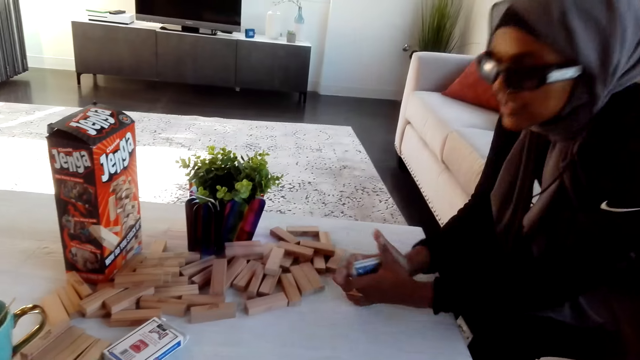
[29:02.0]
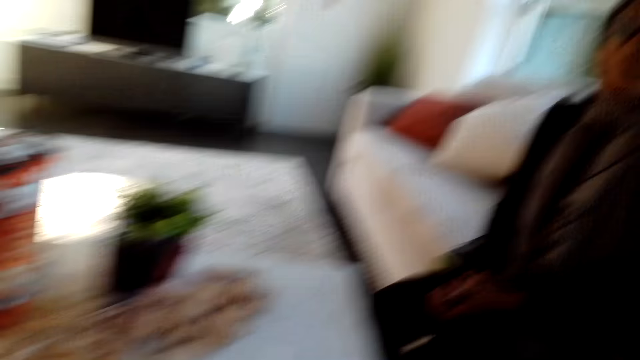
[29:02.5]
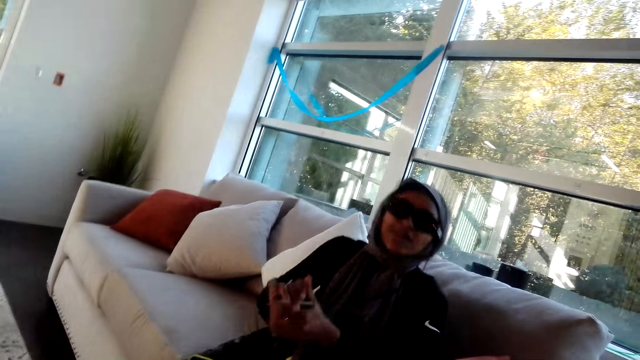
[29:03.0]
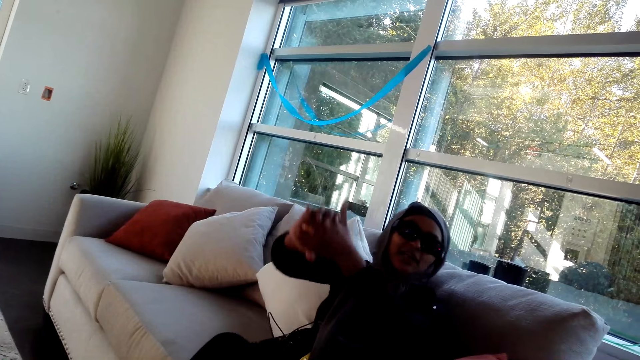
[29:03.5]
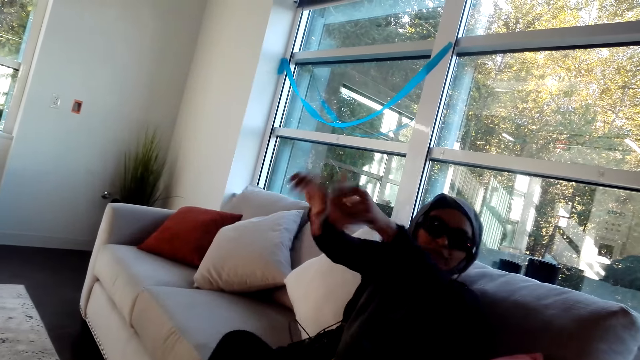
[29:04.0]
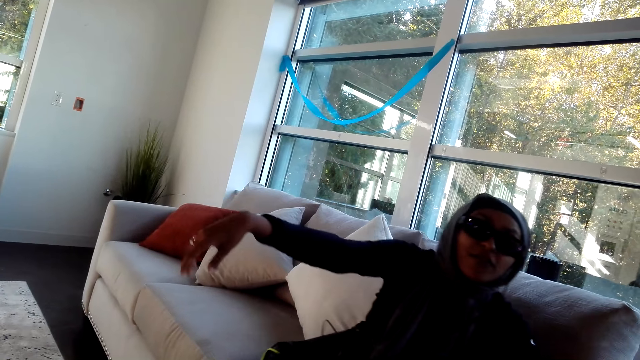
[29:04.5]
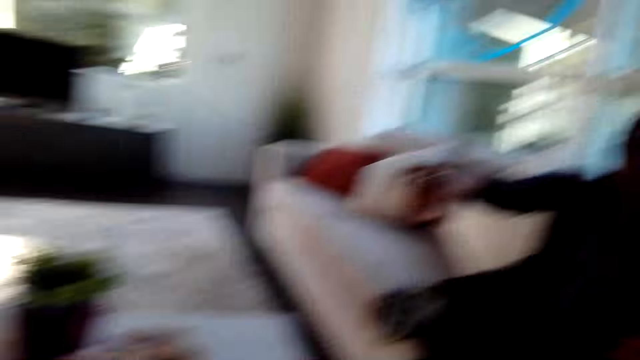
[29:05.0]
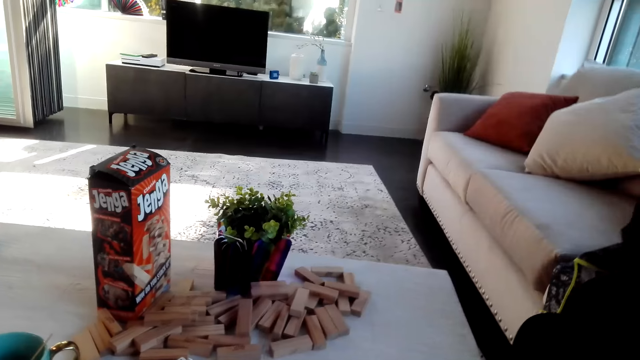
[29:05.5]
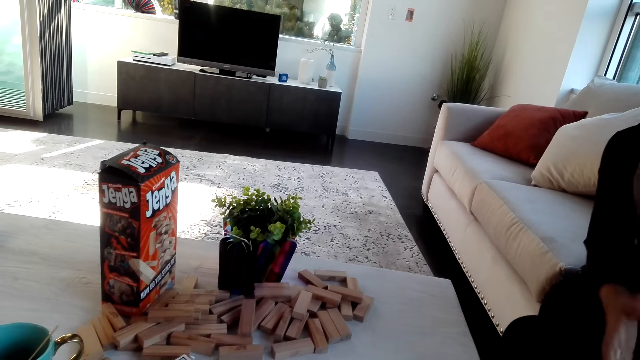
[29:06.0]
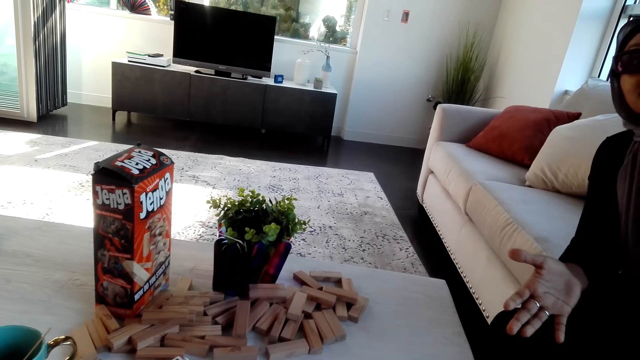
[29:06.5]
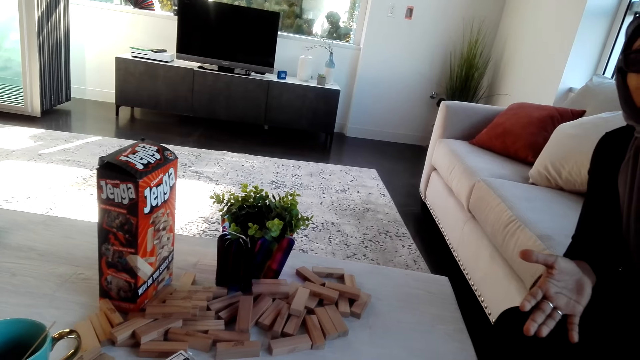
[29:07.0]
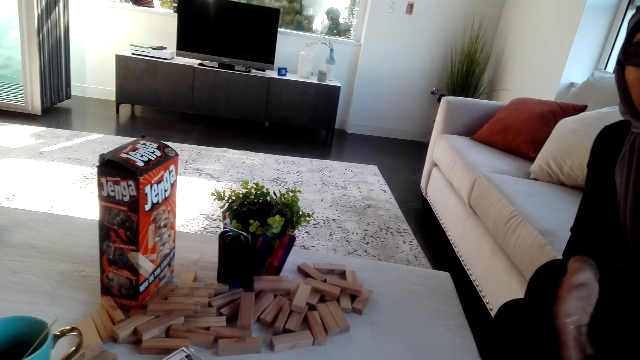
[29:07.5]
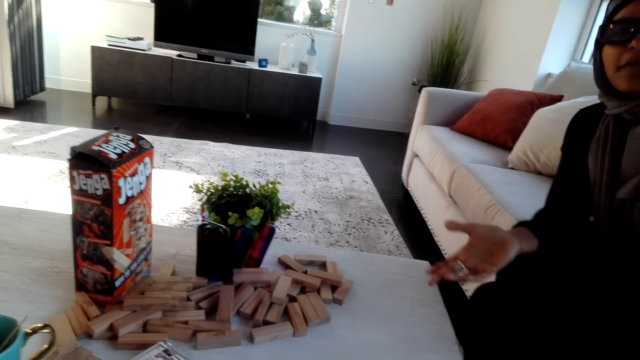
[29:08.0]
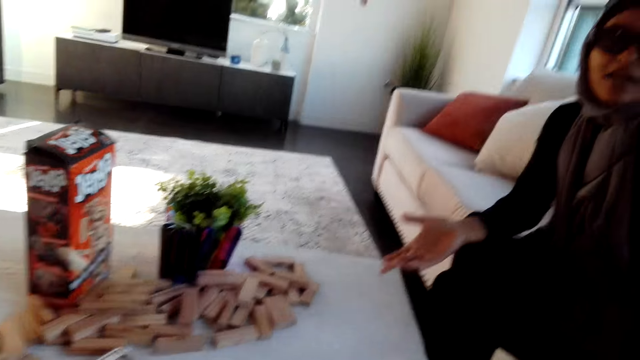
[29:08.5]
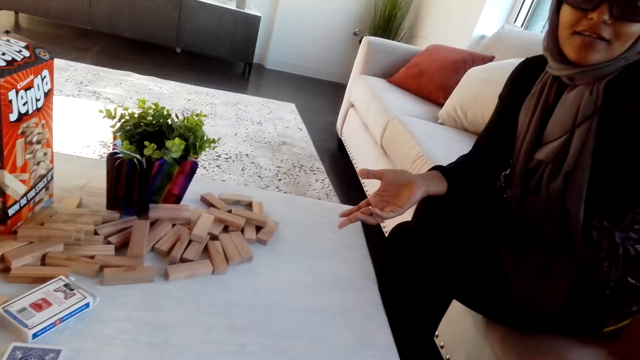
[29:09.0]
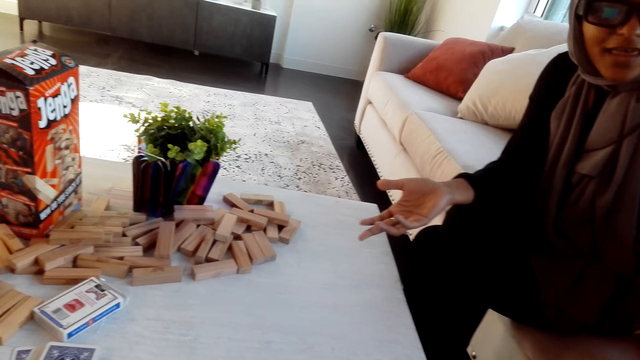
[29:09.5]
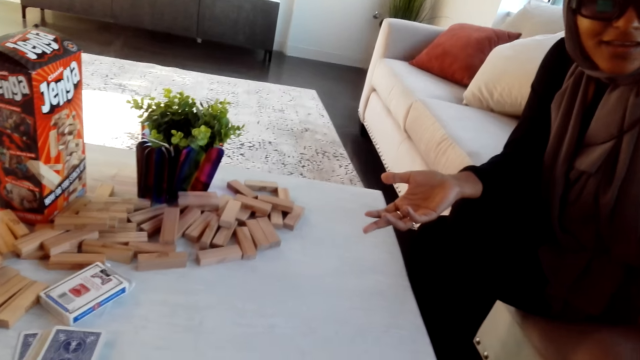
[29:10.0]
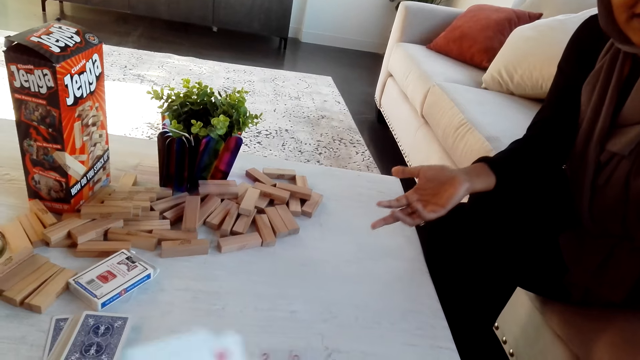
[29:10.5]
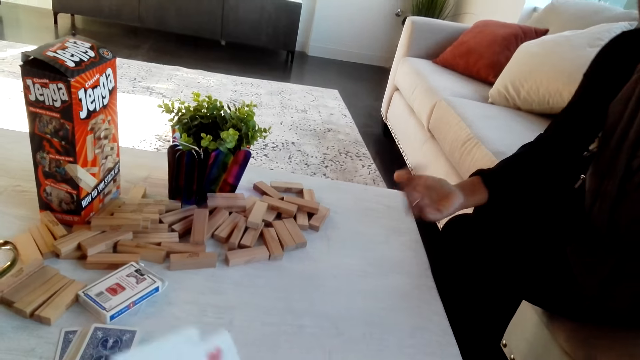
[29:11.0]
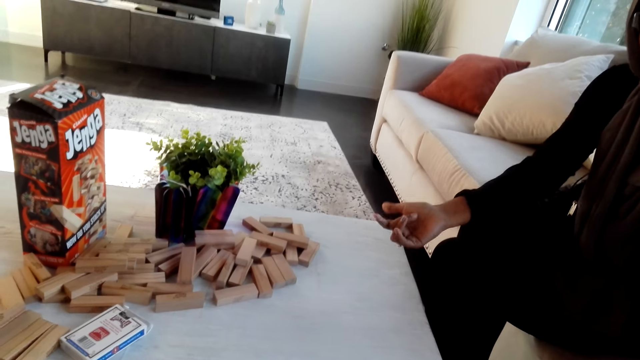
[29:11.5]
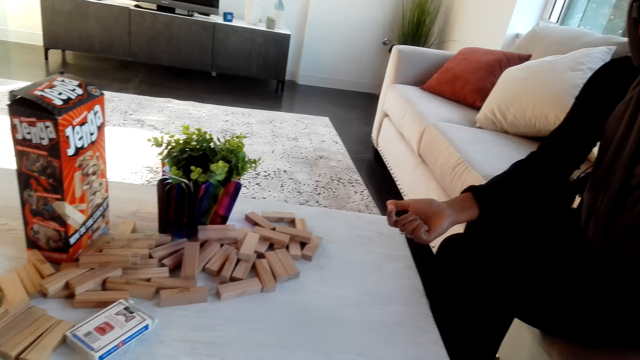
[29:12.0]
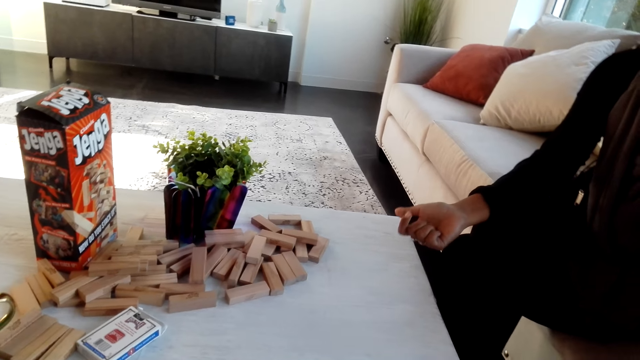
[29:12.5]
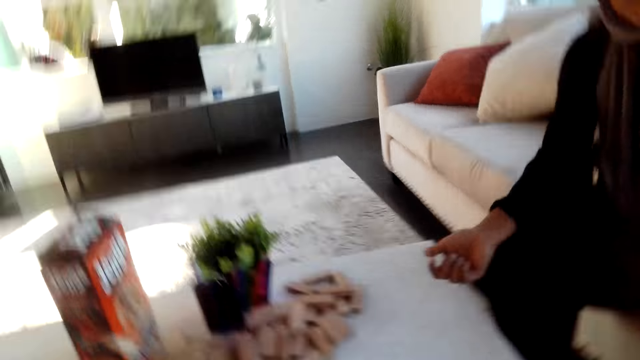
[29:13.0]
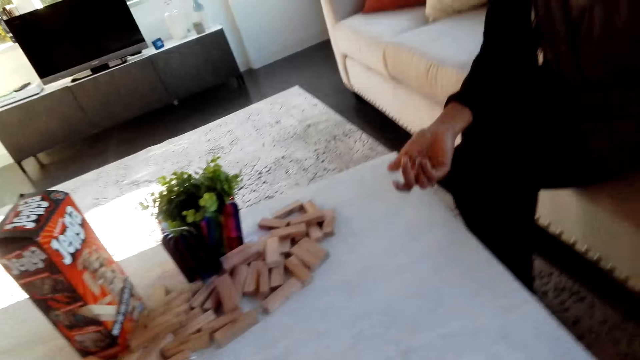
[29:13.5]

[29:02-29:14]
A person talks to the camera wearer.

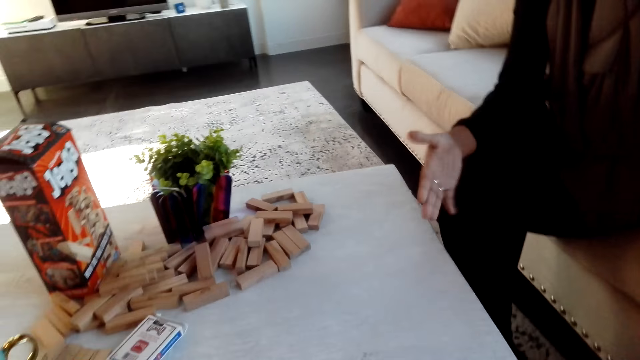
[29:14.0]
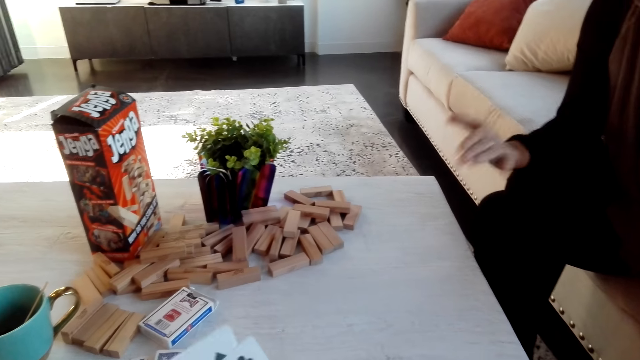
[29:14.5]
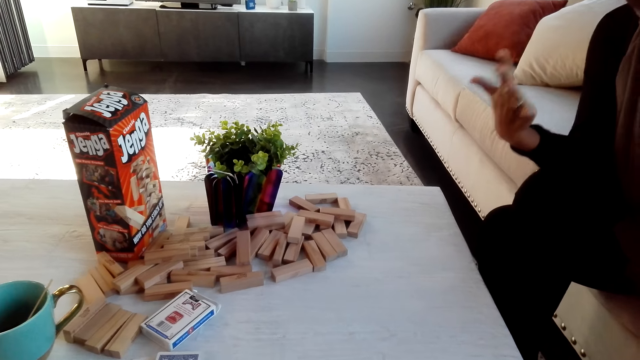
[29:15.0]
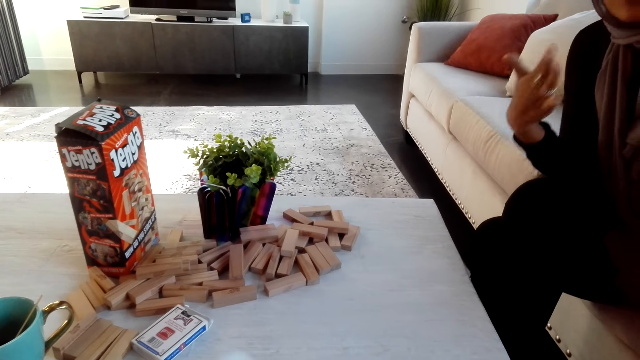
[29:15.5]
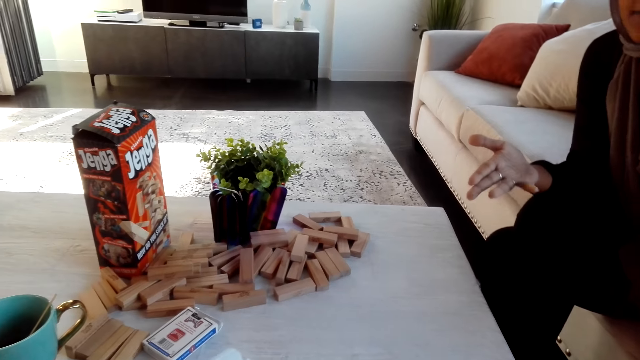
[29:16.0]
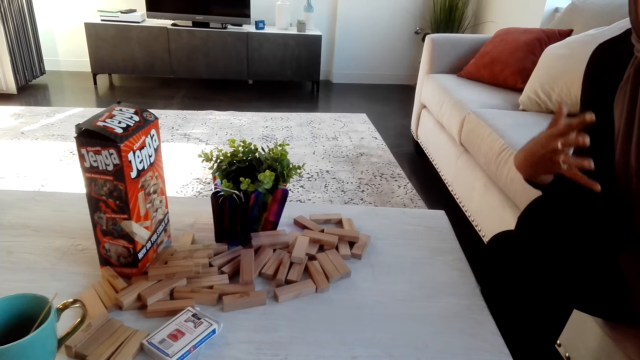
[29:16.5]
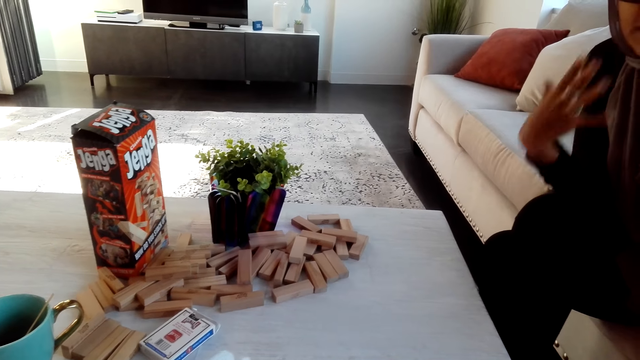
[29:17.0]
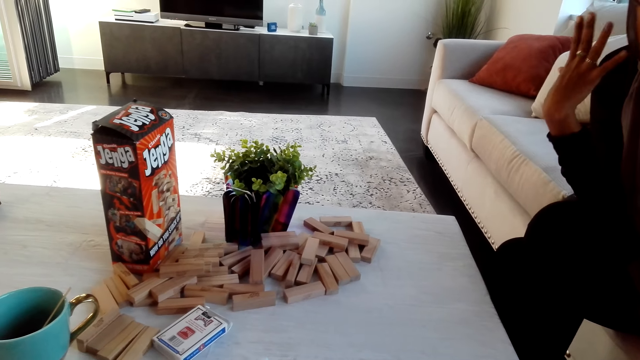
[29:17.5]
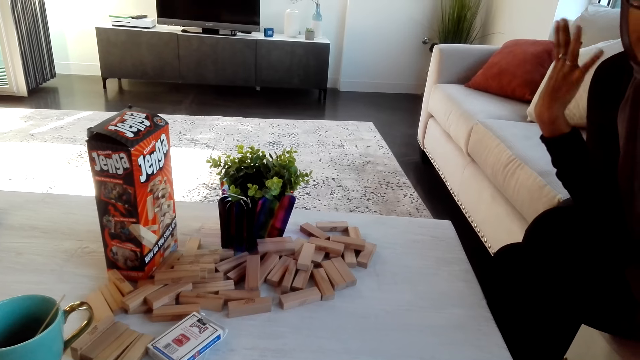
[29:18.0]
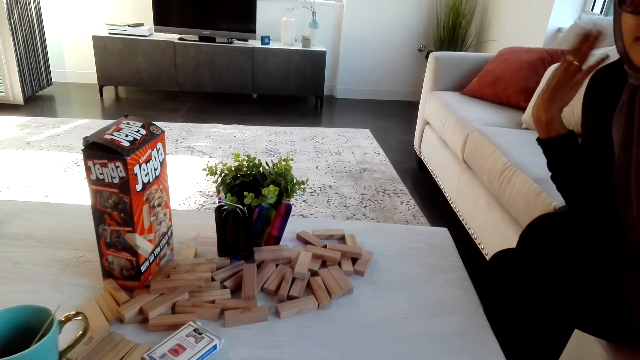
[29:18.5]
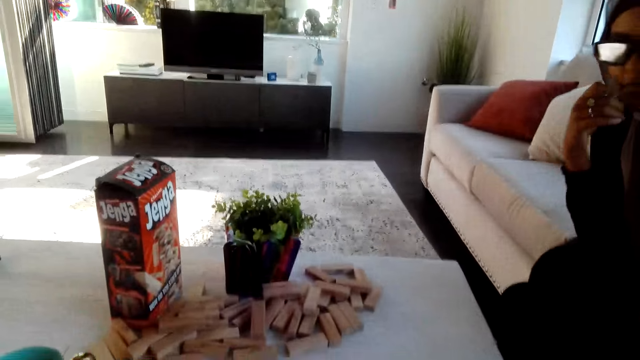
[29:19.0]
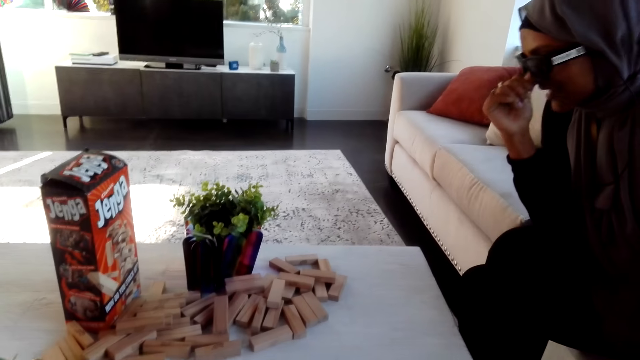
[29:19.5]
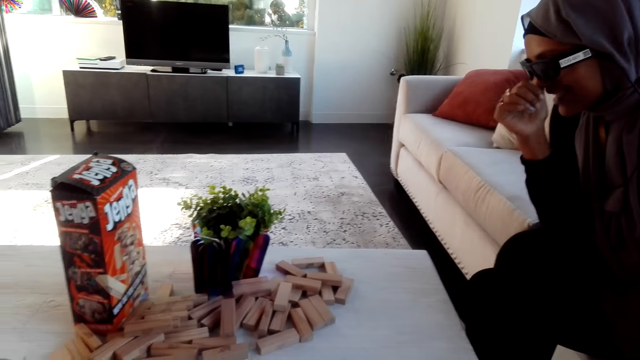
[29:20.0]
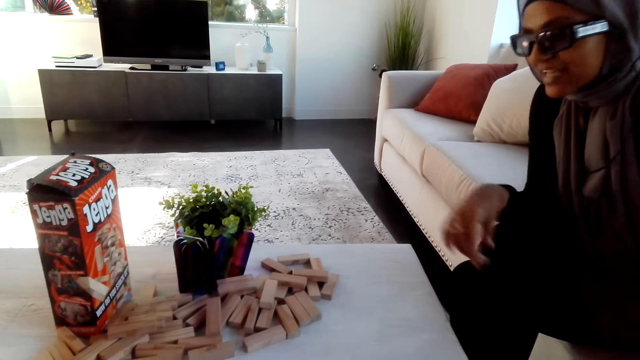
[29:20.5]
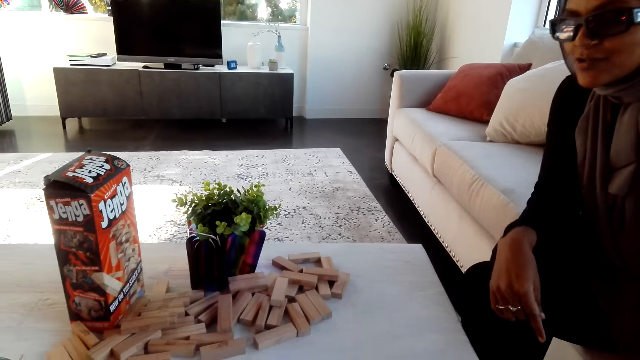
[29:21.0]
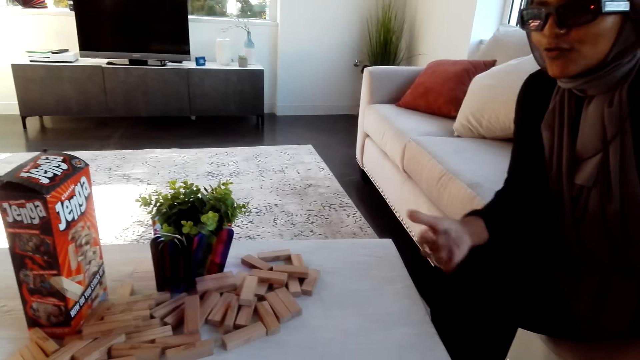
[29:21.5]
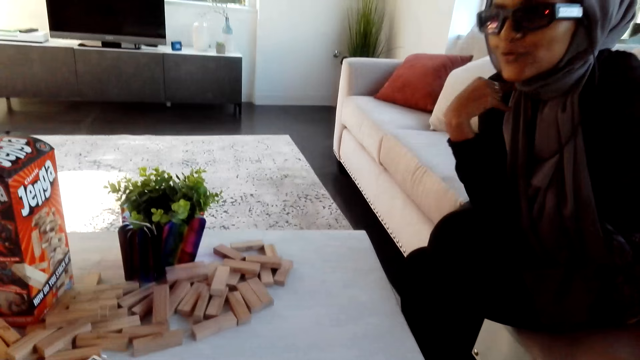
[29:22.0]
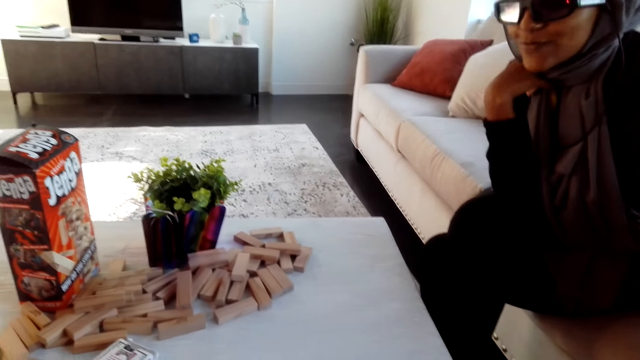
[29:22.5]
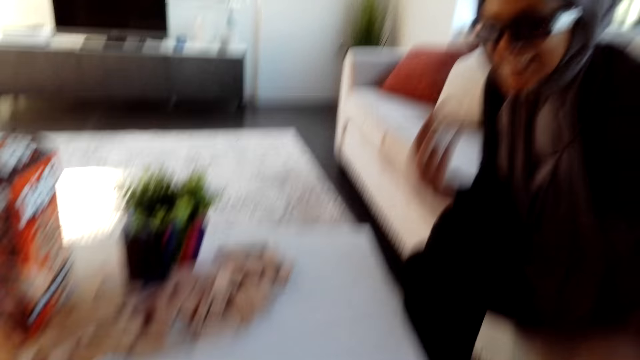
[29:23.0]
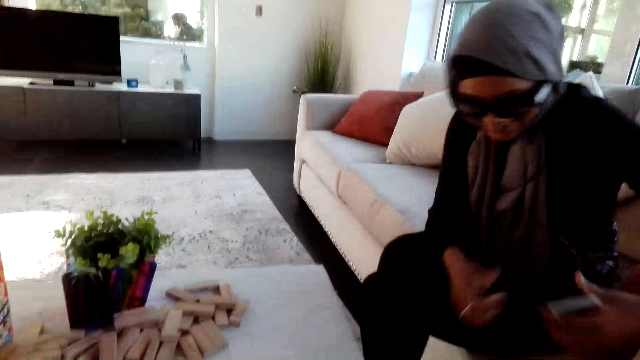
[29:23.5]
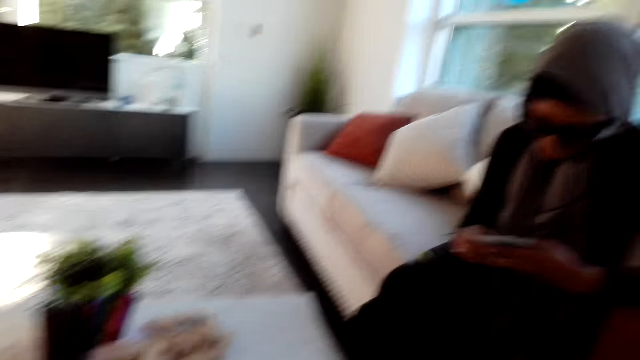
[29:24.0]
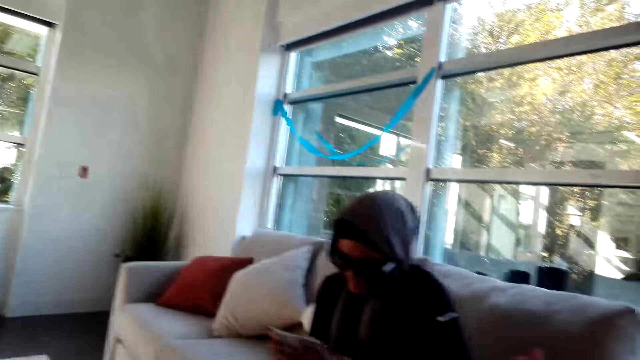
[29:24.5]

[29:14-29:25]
The camera wearer talks to a person. The person talks to the camera wearer.
